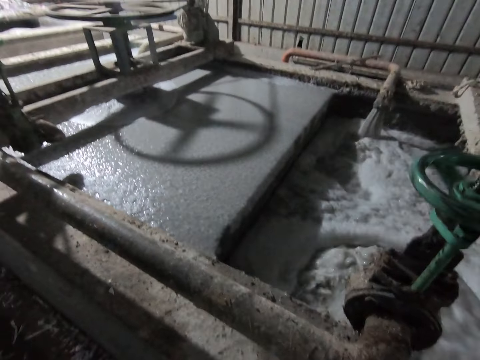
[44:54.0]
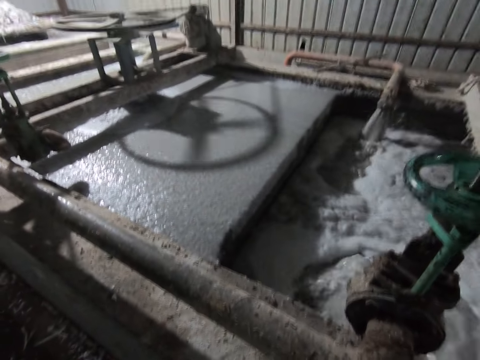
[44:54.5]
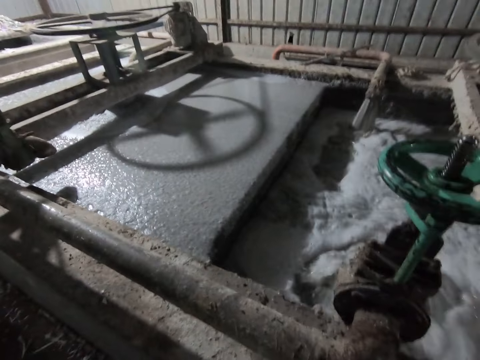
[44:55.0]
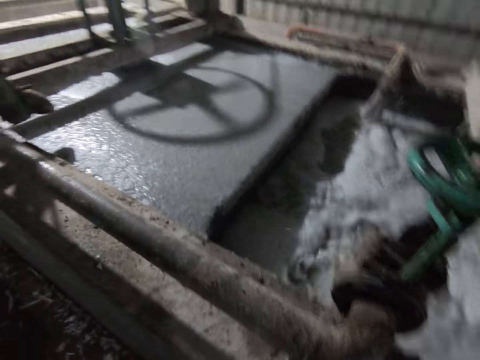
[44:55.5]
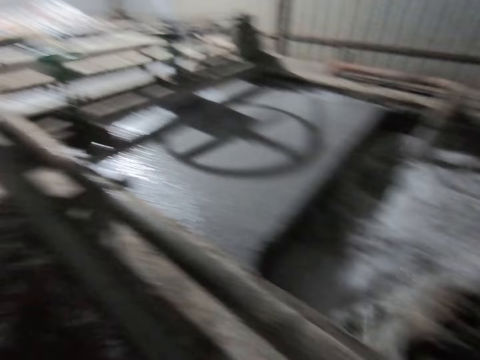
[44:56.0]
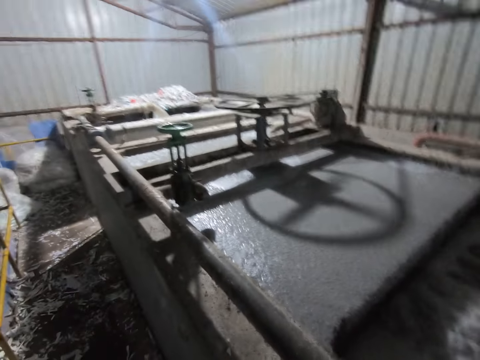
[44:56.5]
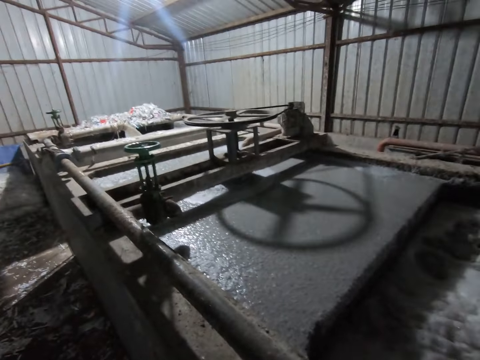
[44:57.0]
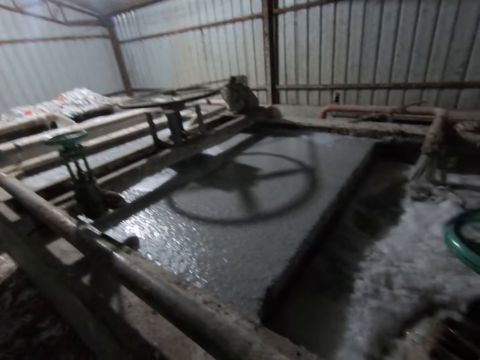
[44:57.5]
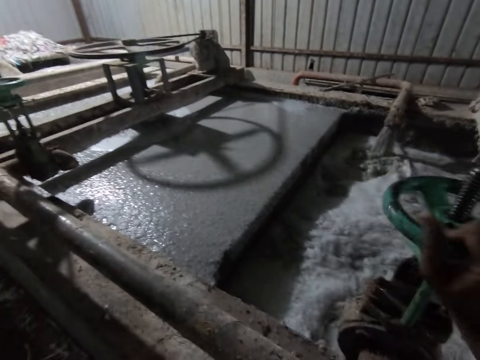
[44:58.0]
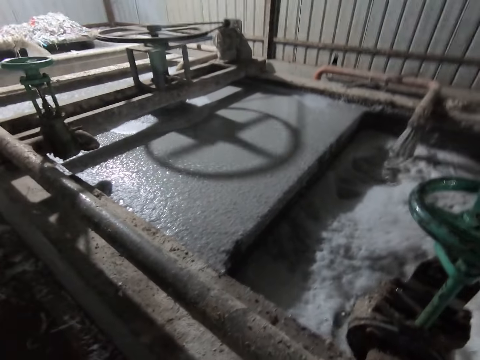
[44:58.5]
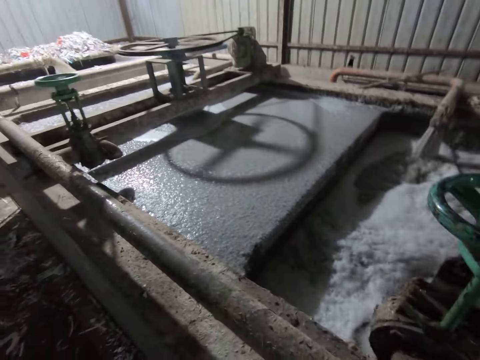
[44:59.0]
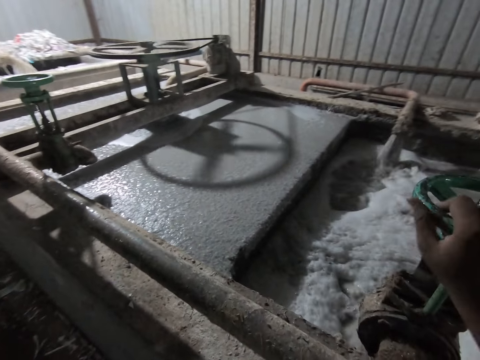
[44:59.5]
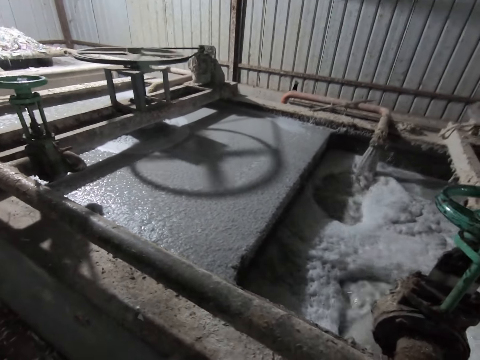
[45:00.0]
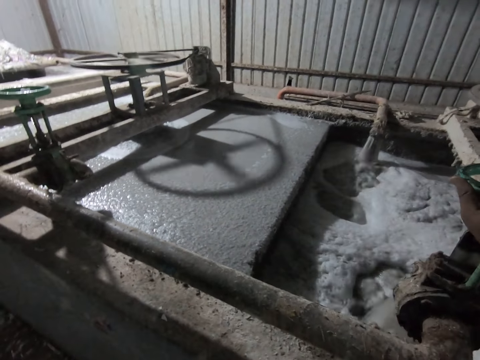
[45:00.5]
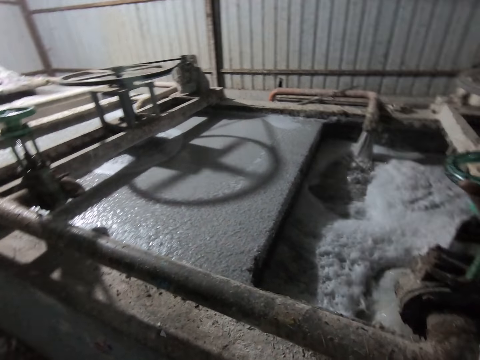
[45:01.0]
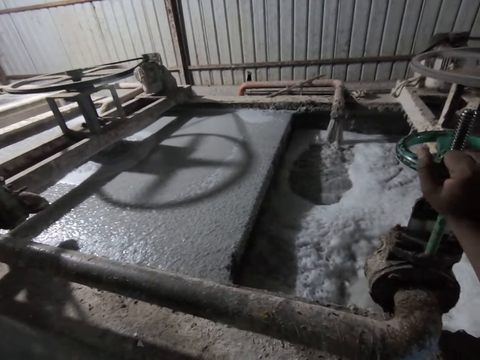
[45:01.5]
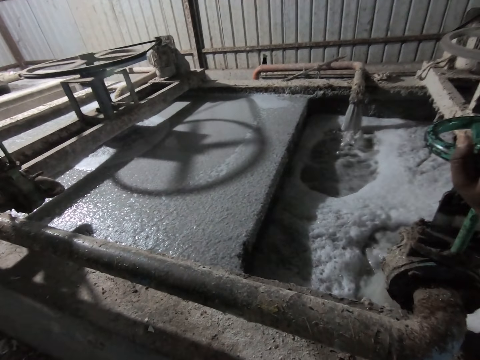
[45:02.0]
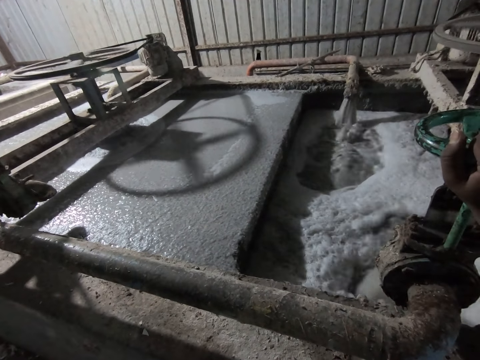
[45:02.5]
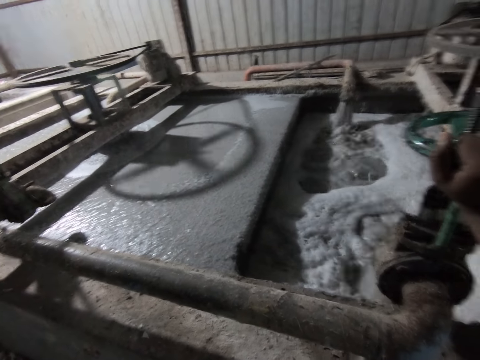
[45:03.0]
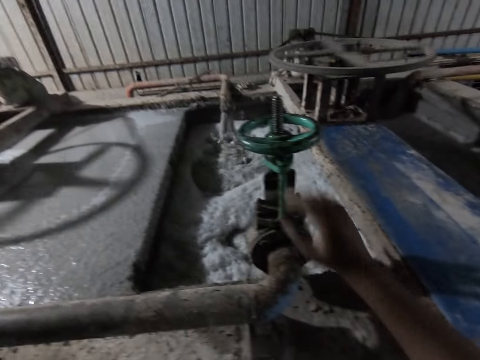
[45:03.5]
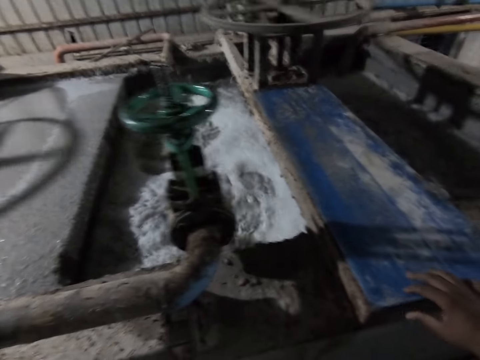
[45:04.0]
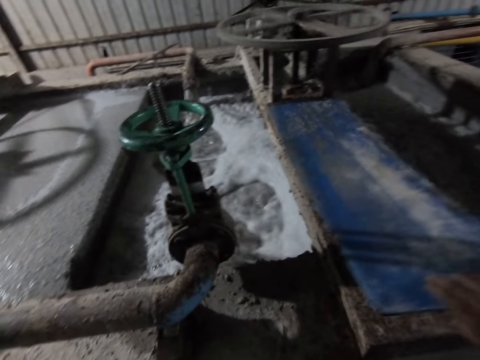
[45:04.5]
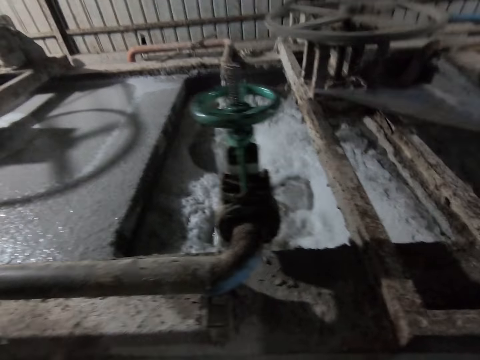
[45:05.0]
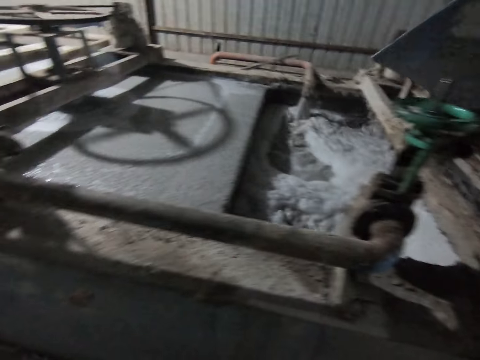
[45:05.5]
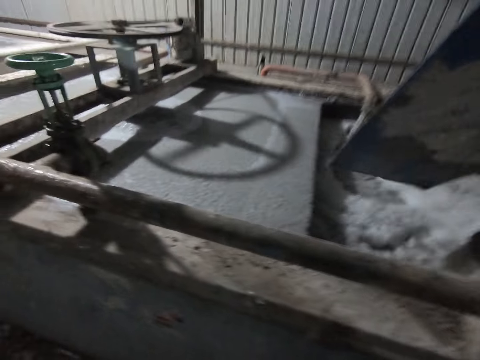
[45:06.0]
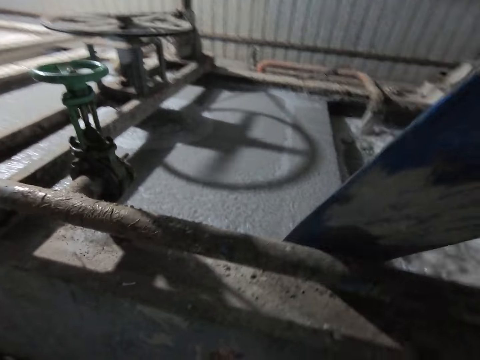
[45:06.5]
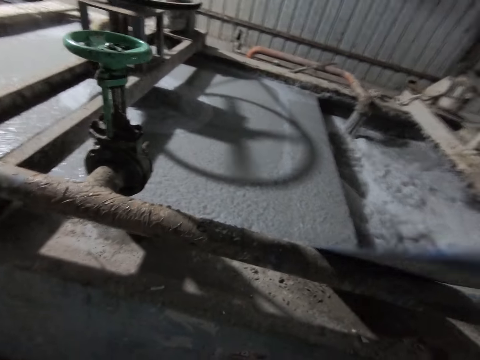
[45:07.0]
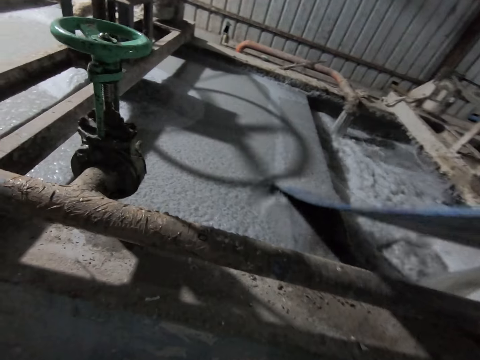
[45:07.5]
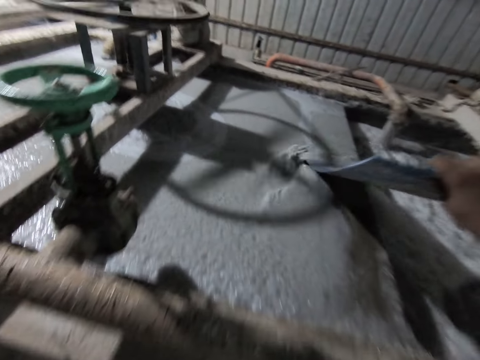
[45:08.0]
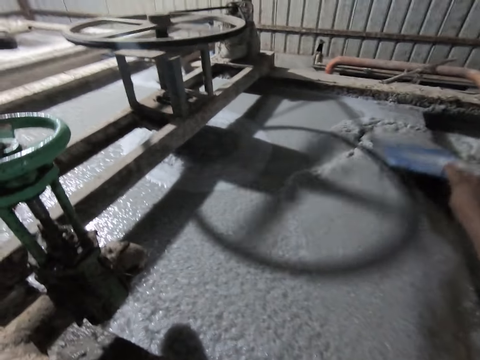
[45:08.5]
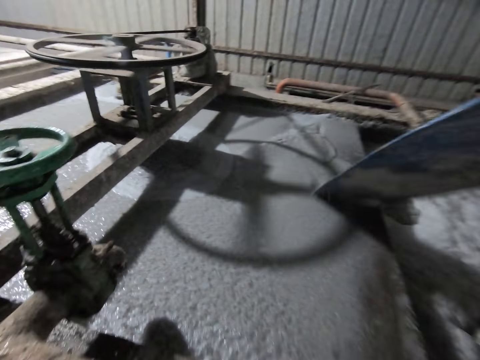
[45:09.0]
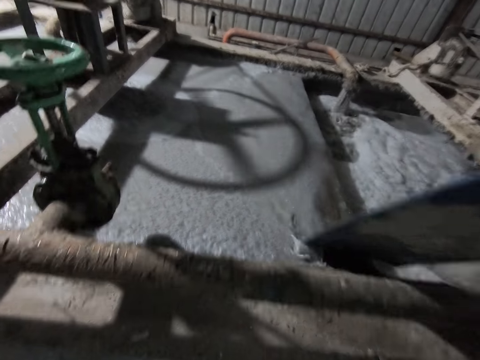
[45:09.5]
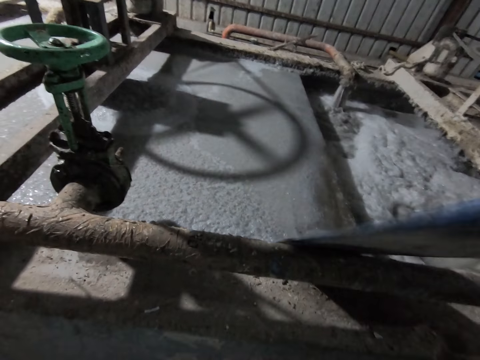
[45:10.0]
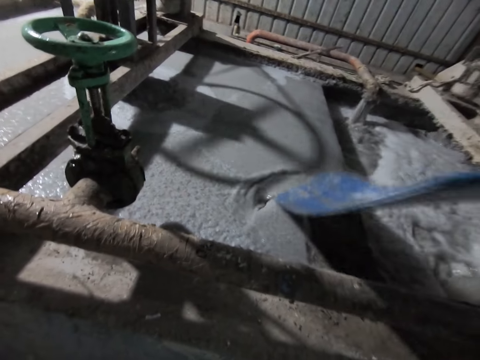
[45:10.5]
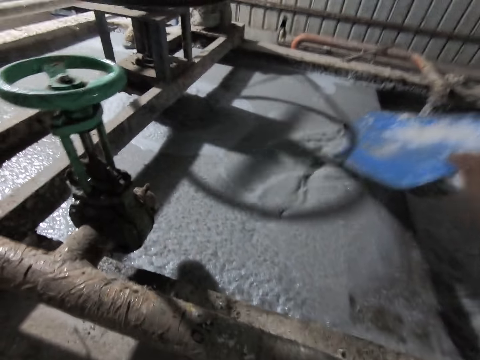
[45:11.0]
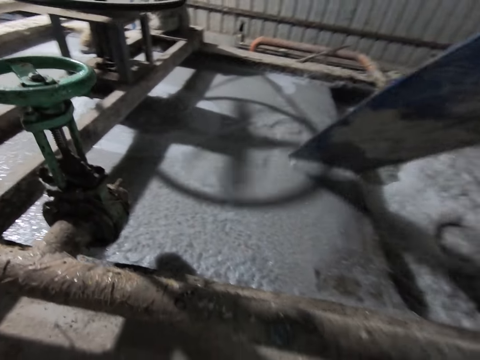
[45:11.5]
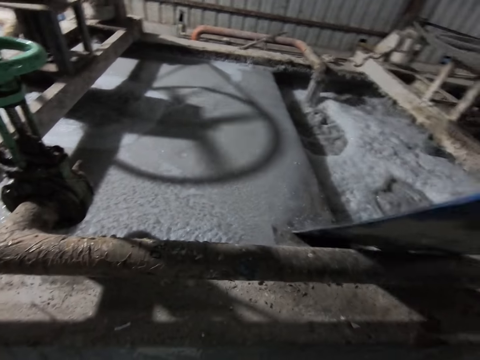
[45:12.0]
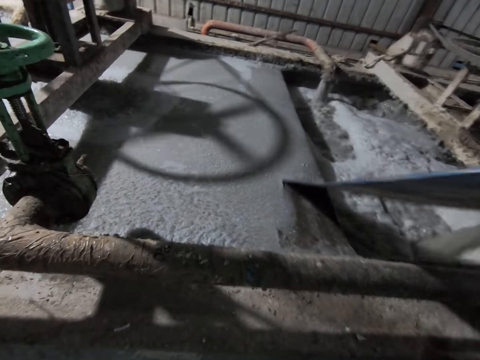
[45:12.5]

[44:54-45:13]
The camera wearer lifts a tray with his right hand. He pushes water in an egg crate machine with the tray in his right hand.

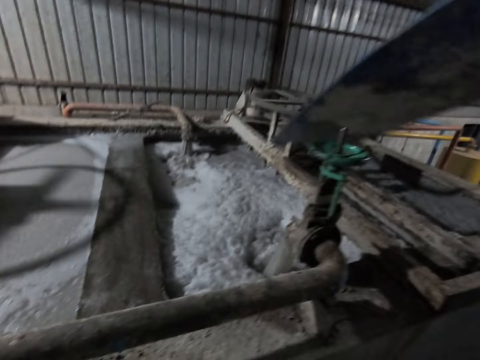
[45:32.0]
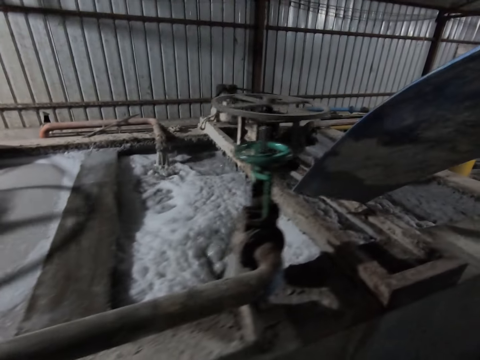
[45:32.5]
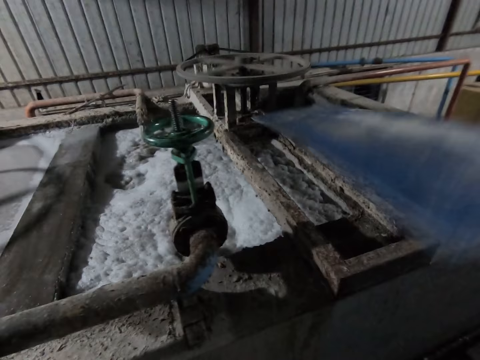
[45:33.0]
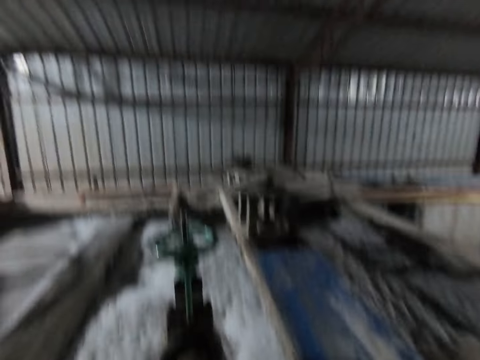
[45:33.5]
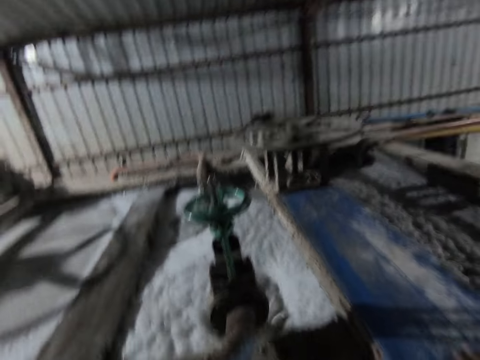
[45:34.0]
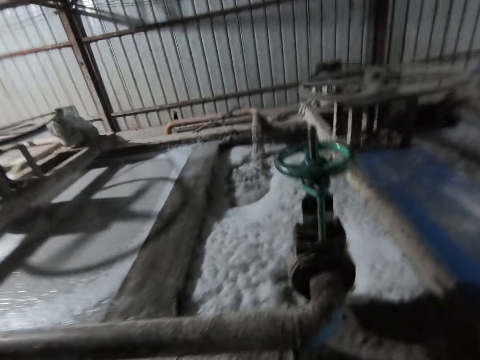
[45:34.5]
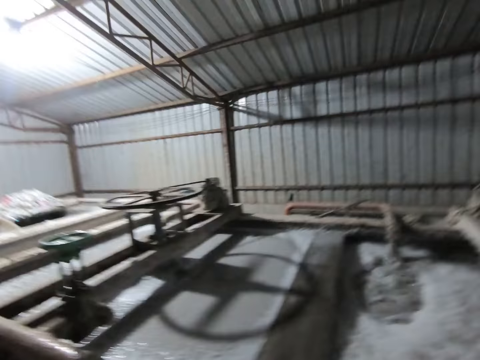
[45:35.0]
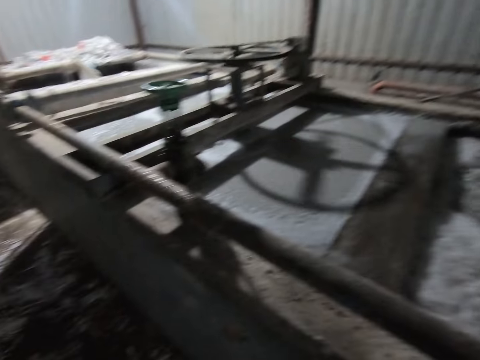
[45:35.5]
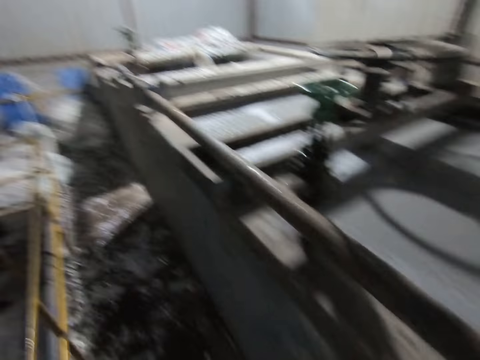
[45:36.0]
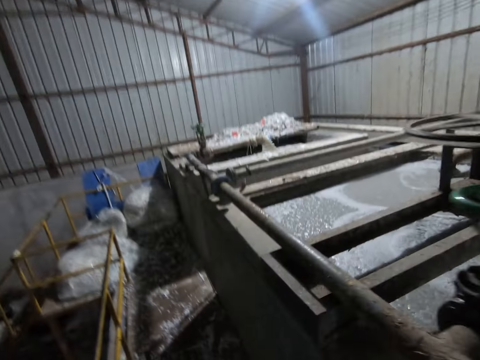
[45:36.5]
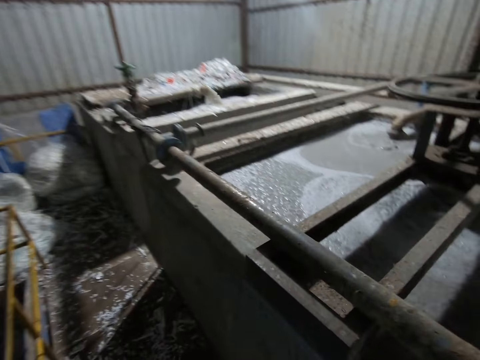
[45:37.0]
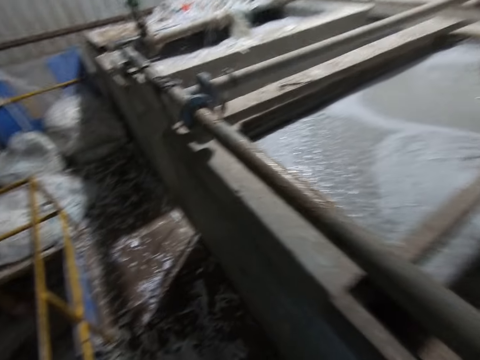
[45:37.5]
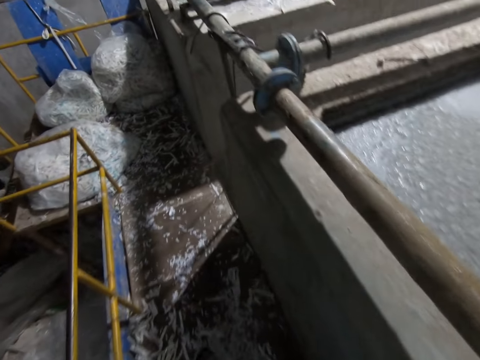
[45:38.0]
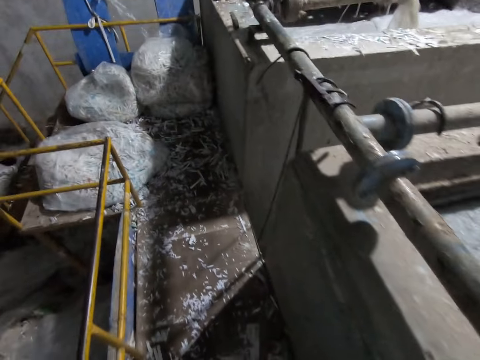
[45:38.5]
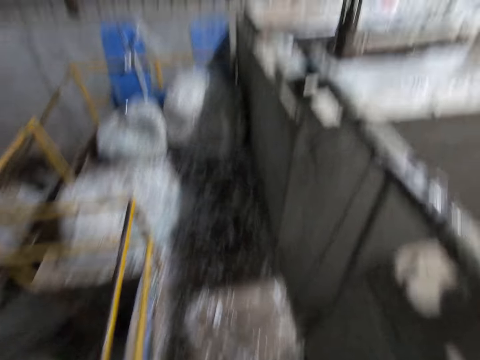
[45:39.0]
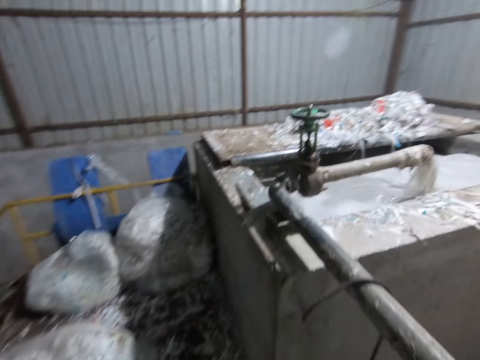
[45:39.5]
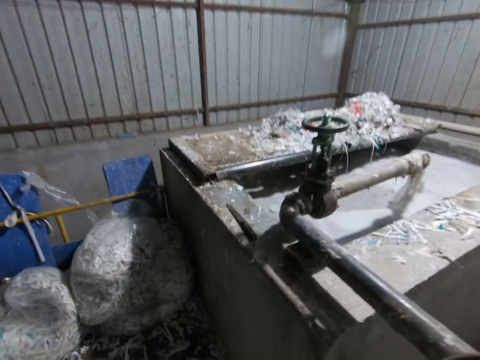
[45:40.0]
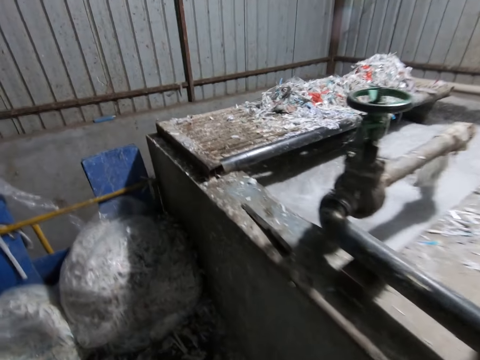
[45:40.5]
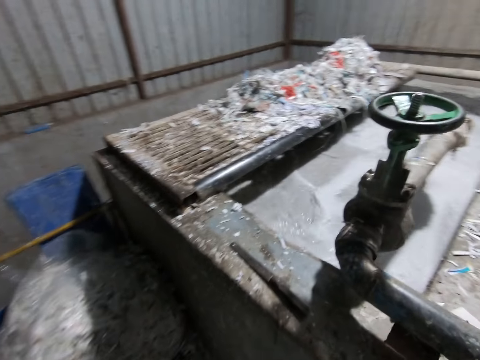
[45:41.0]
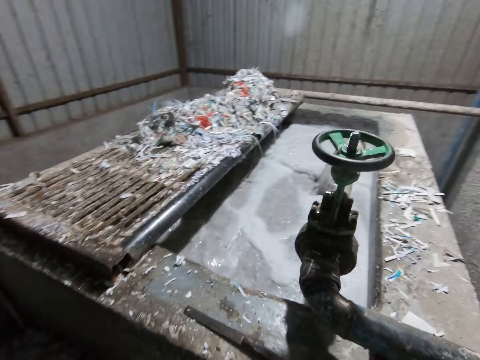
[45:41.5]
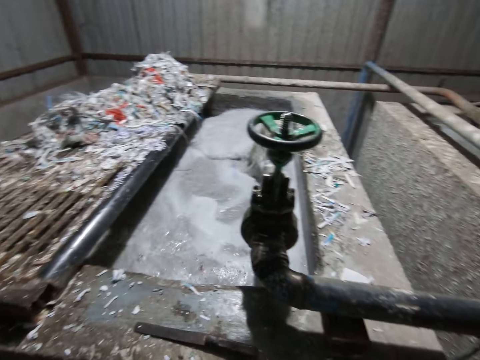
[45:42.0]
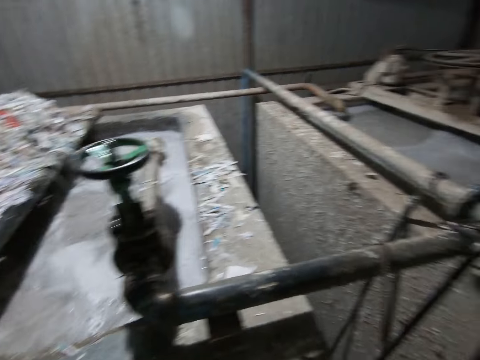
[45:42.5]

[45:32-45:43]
The camera wearer drops the plastic sheet in his right hand on the rod. He walks on the floor.
